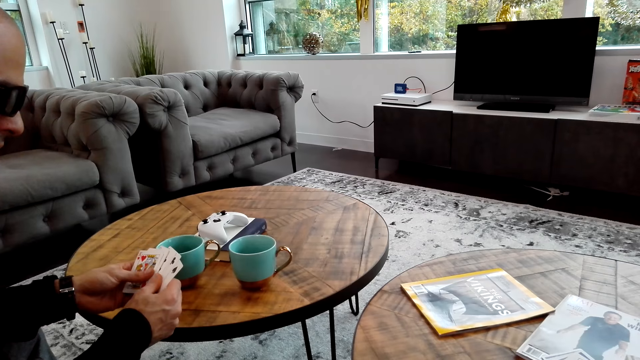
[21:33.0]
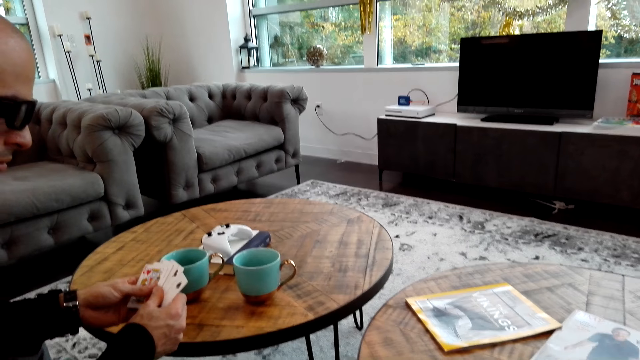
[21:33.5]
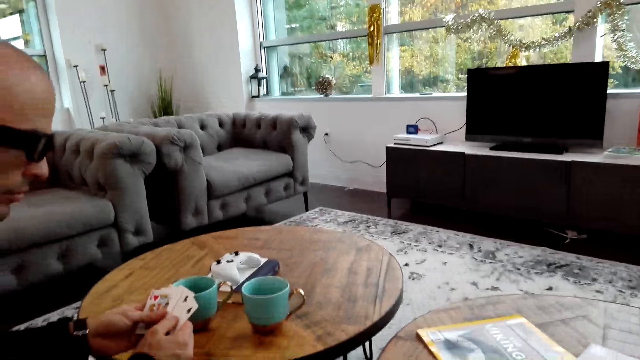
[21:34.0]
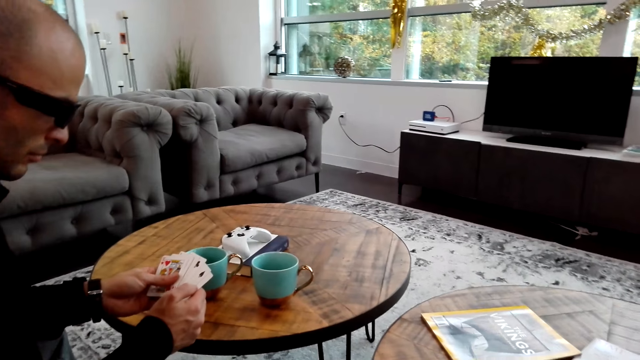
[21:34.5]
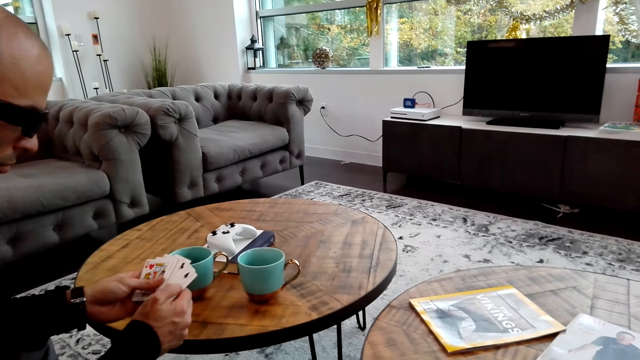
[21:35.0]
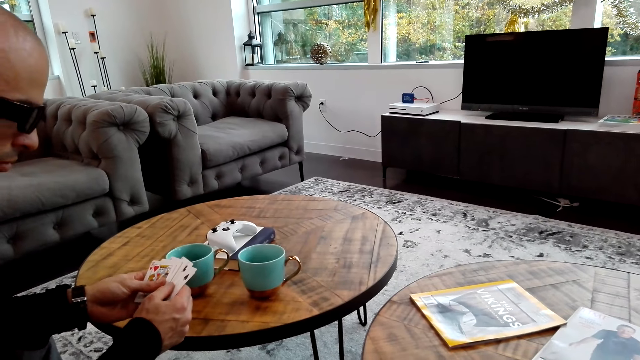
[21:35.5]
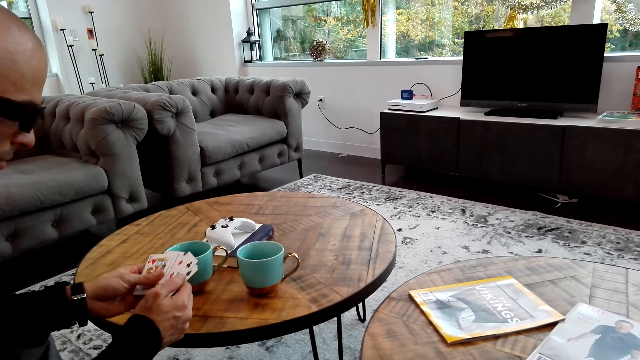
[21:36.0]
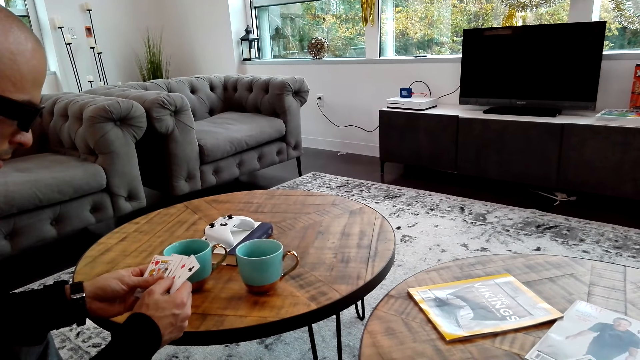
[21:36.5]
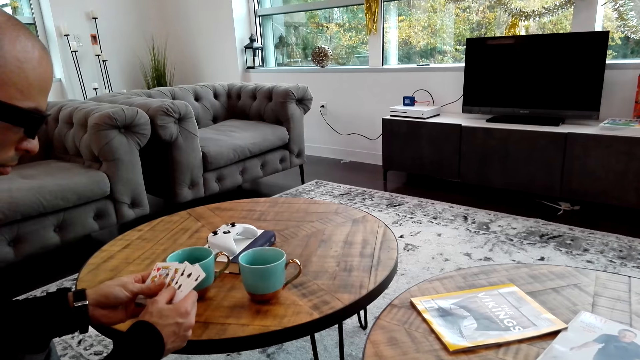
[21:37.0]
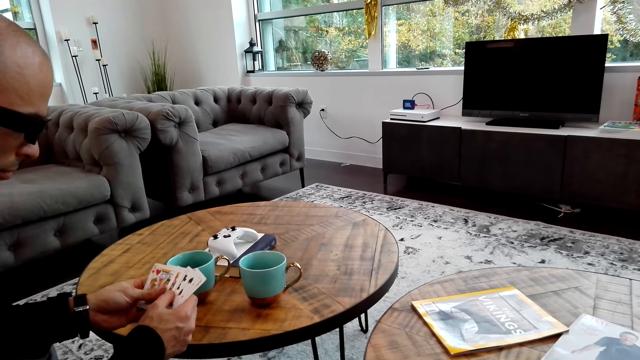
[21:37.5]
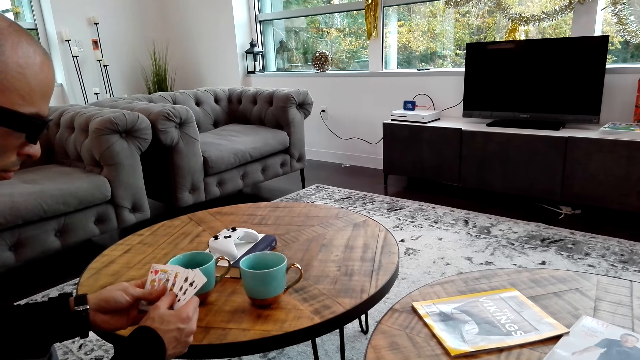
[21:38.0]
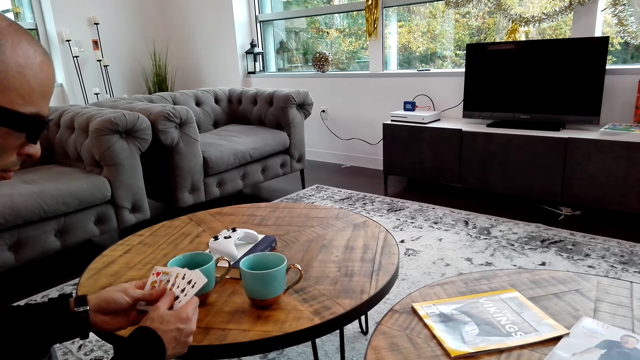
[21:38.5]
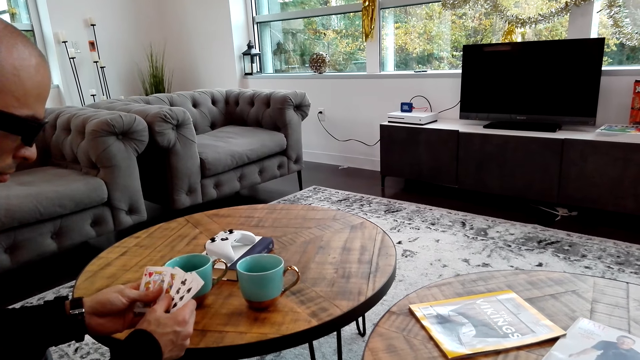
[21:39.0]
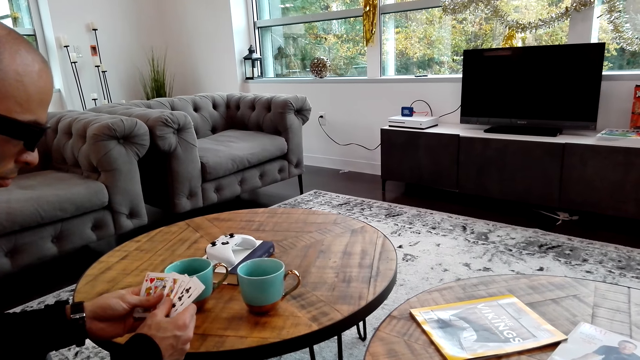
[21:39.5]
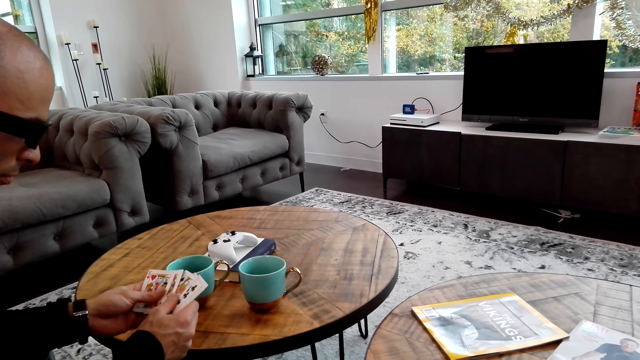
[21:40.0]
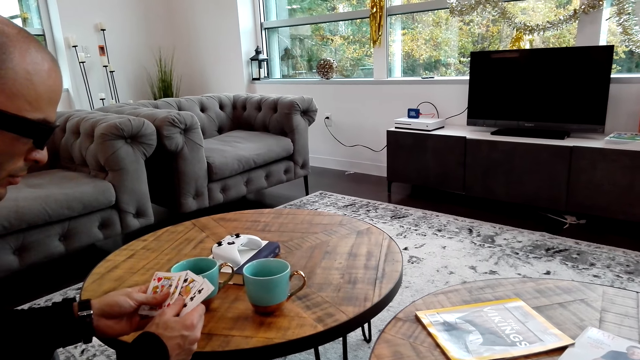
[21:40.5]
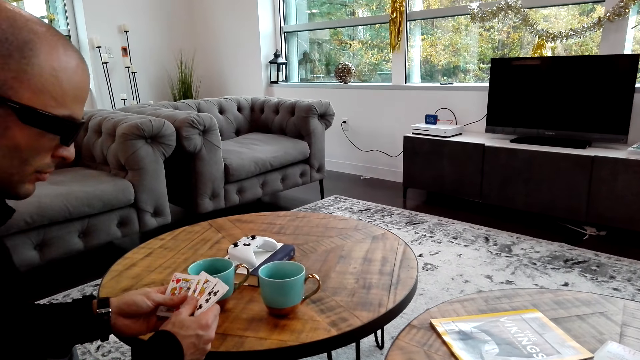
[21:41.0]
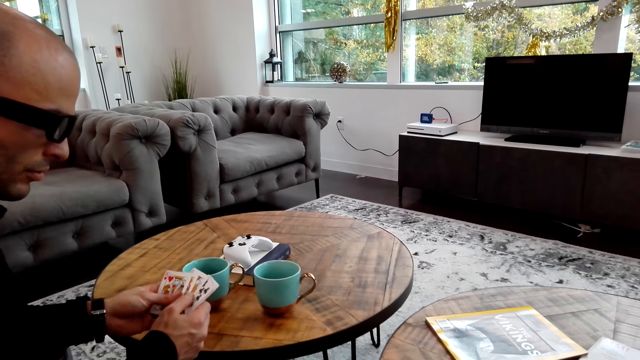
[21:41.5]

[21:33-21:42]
The camera wearer converses with a man. They stare at the card.

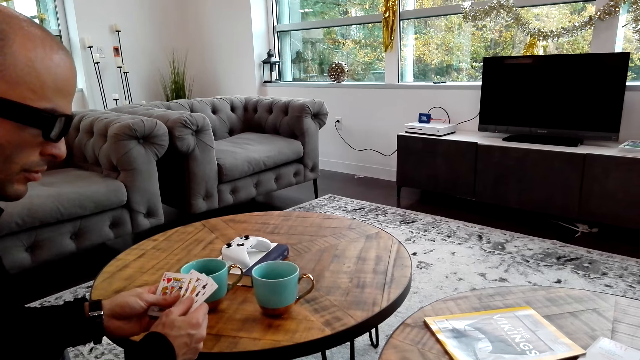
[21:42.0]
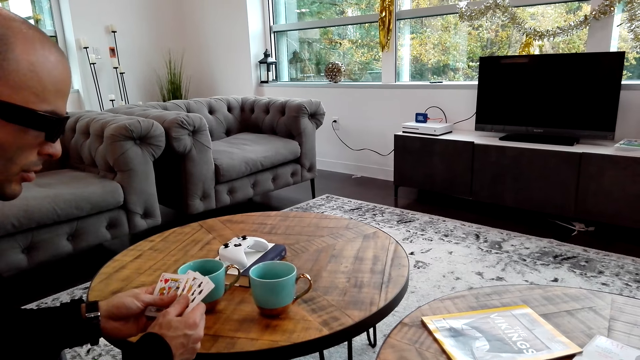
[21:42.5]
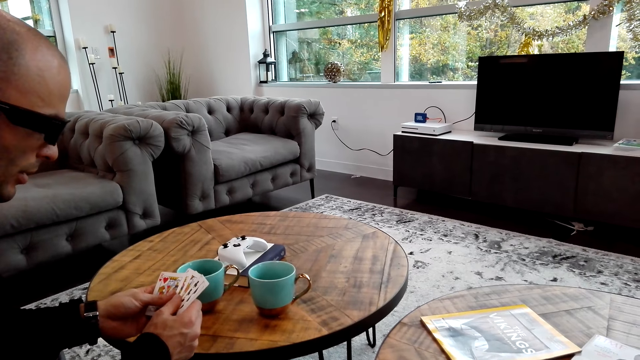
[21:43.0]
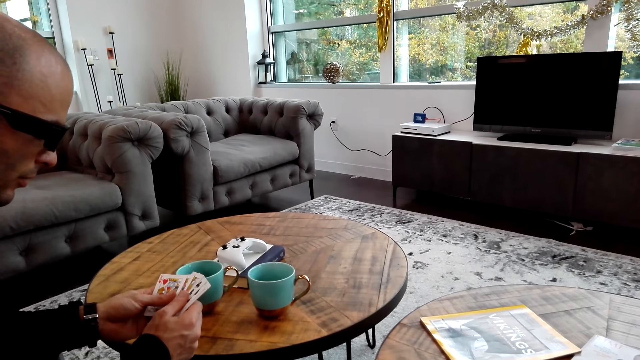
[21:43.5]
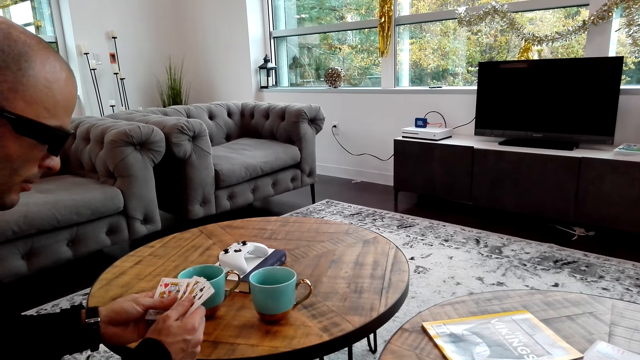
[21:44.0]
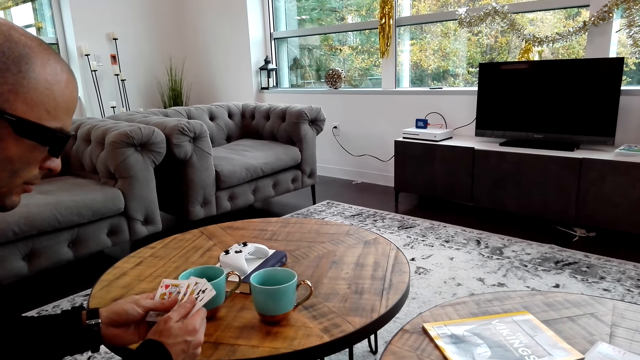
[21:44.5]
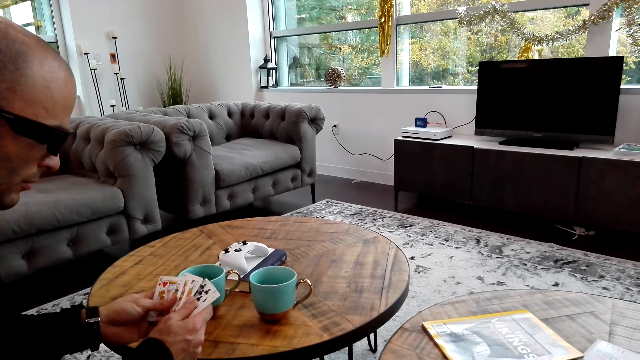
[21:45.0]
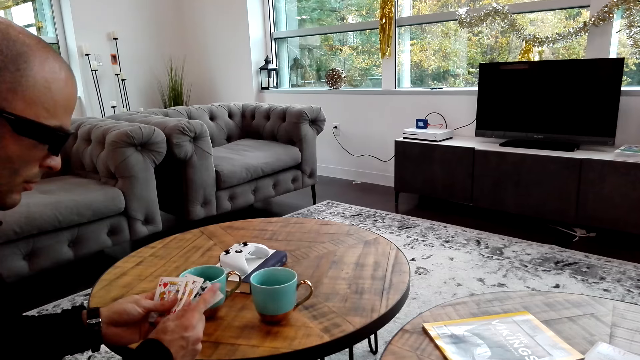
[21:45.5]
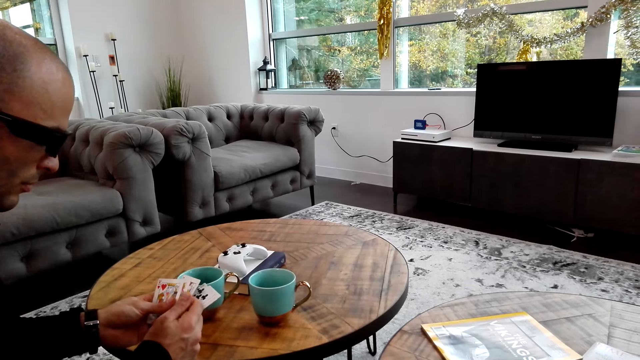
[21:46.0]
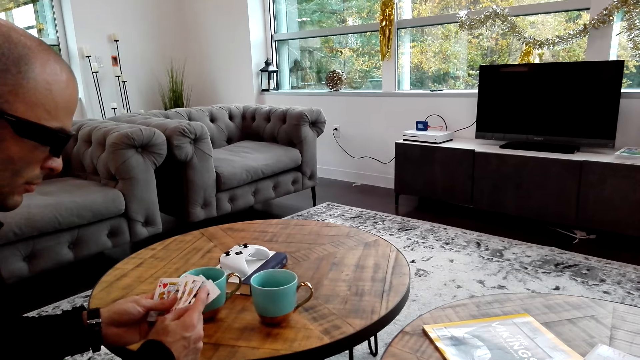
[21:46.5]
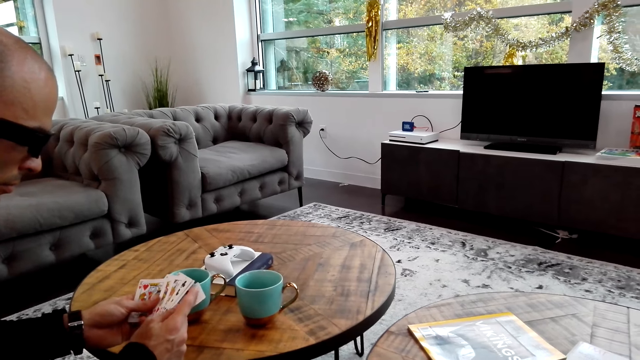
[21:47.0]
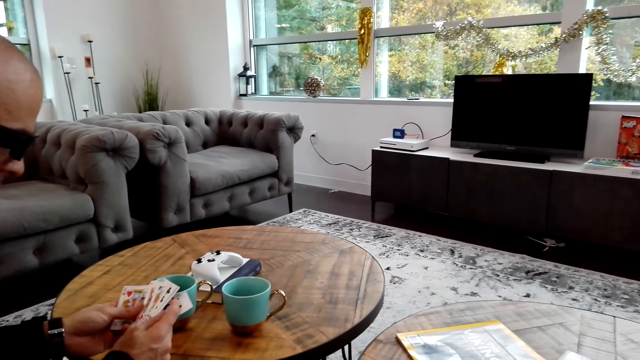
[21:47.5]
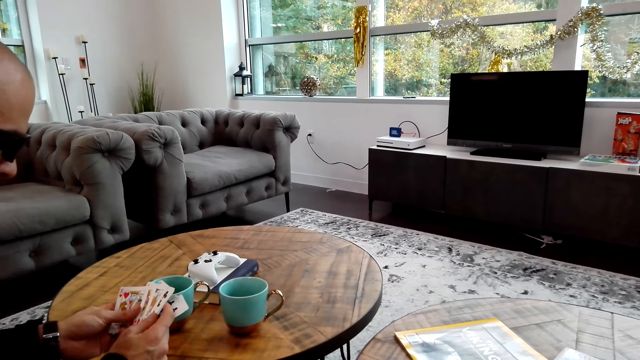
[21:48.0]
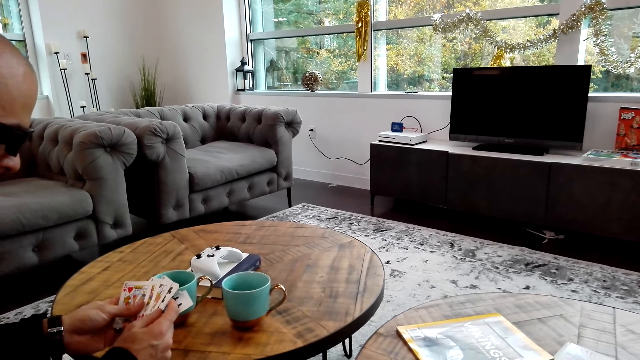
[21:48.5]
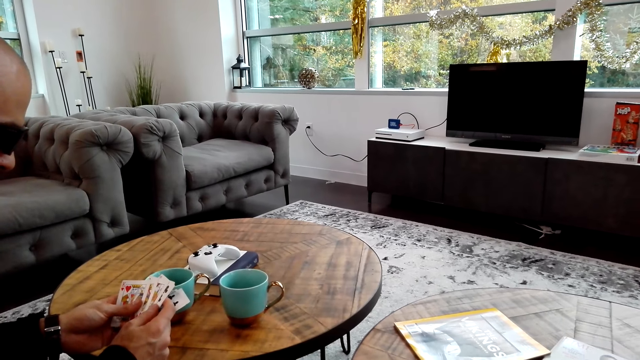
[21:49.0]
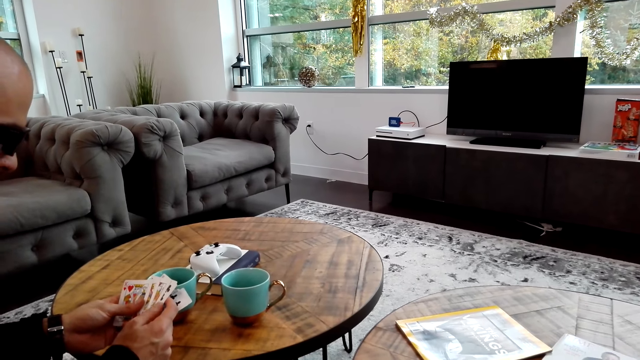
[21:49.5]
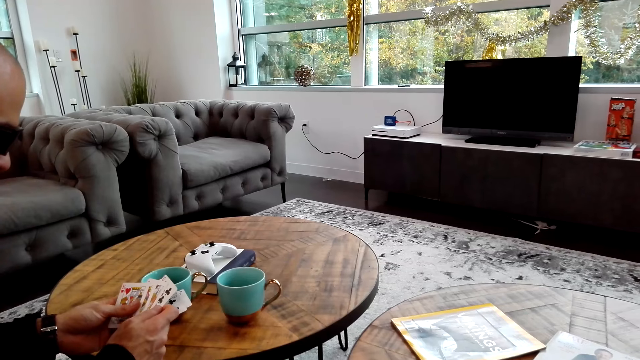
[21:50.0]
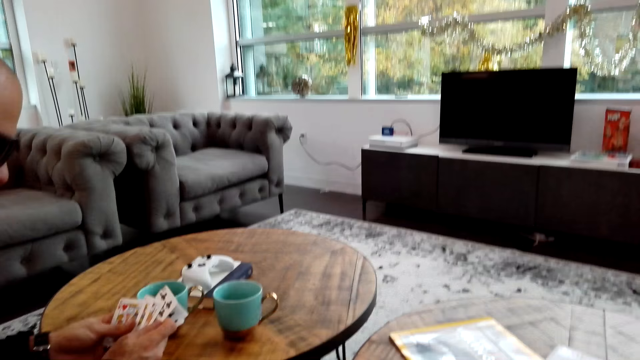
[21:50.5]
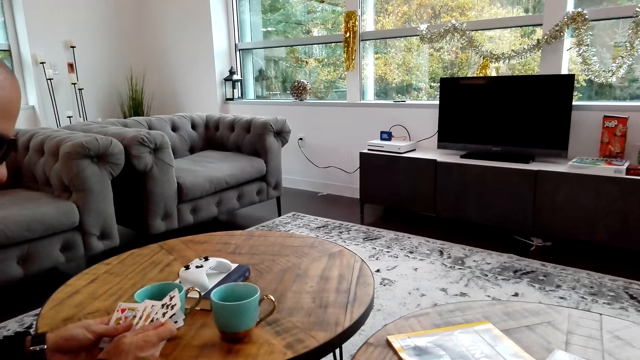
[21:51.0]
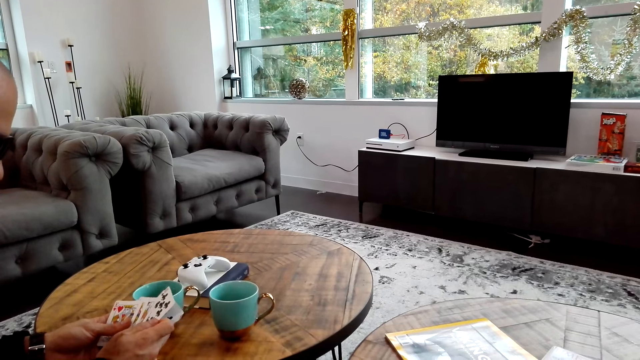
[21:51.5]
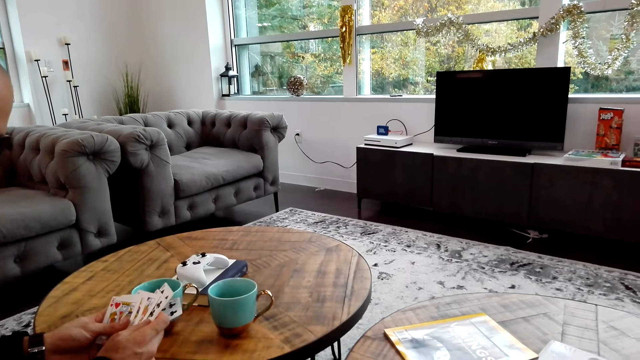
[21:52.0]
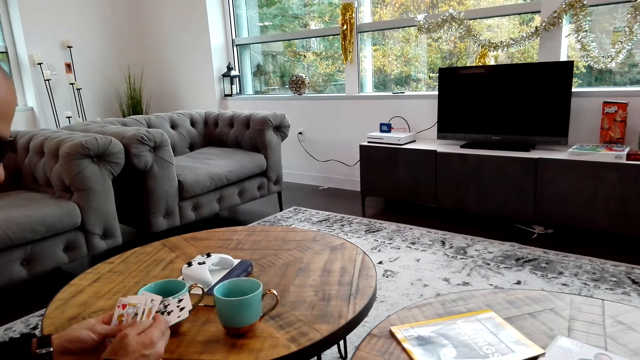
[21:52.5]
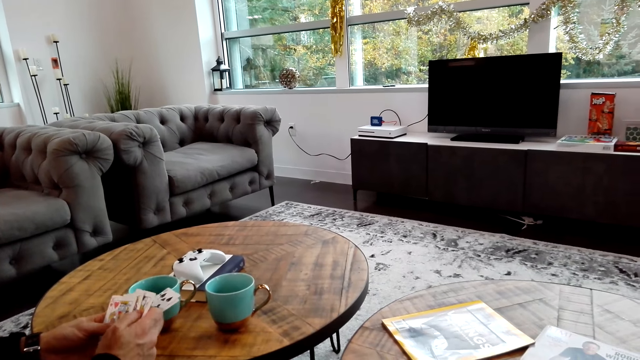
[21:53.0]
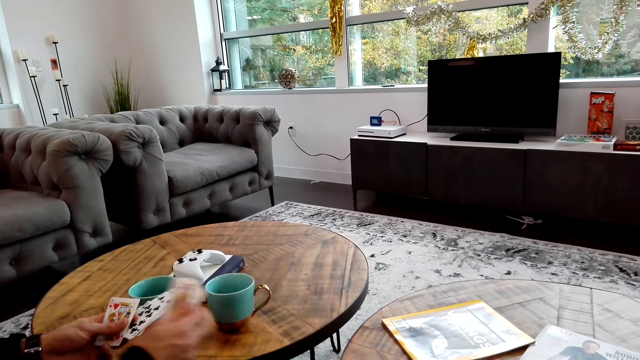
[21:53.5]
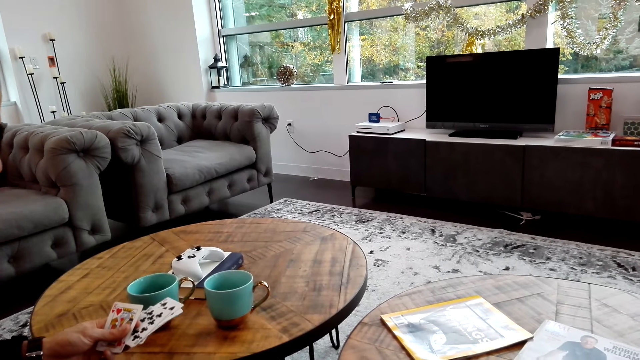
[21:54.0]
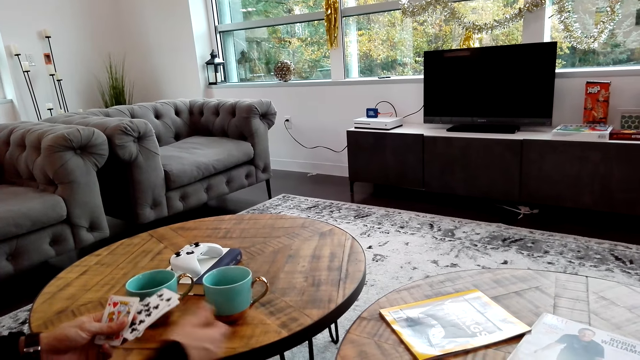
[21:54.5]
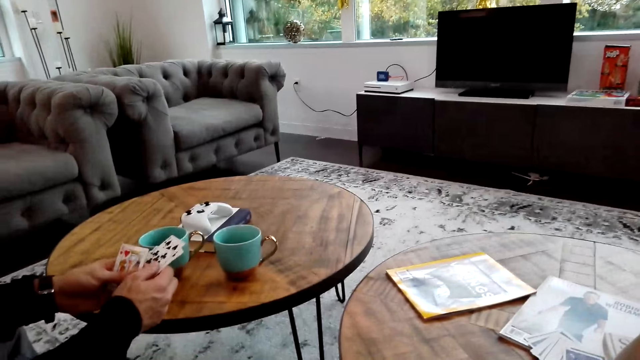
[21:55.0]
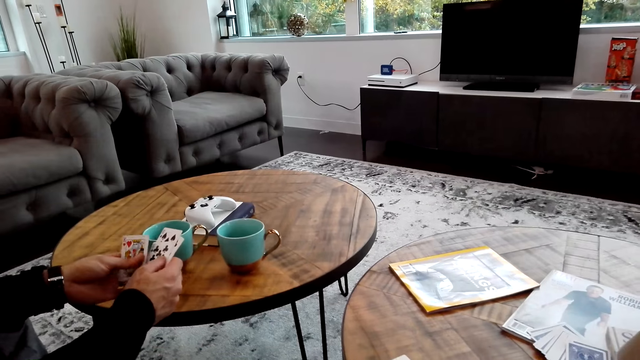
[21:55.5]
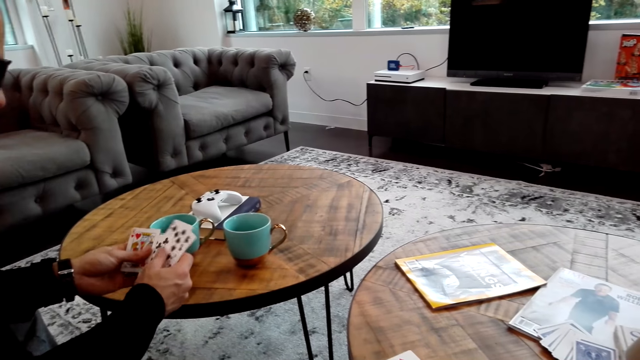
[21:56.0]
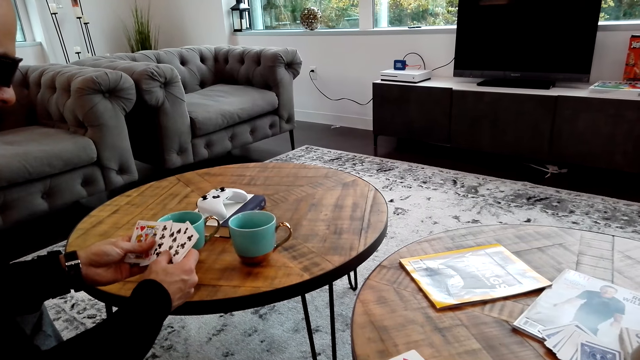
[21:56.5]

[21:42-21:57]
A man talks to the camera wearer. The camera wearer talks to the man. The man plays cards with the camera wearer and puts the card on the table.
